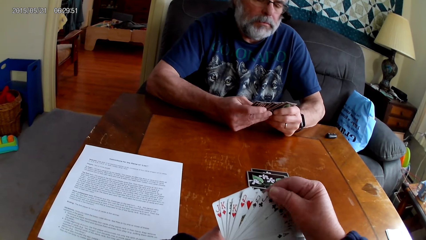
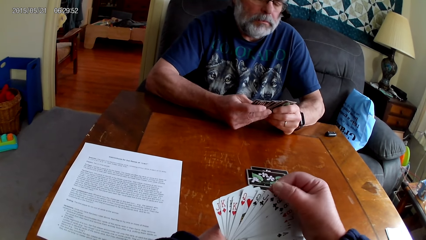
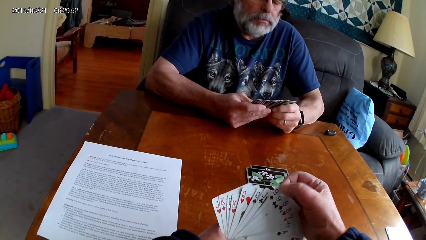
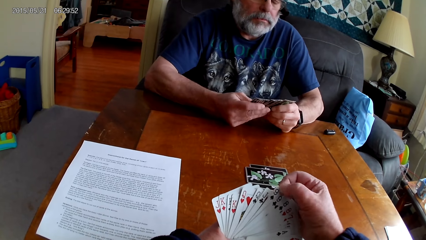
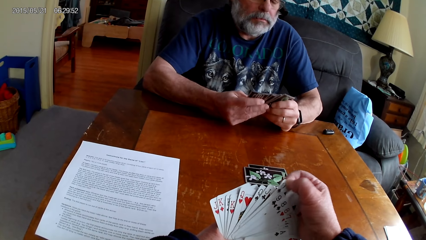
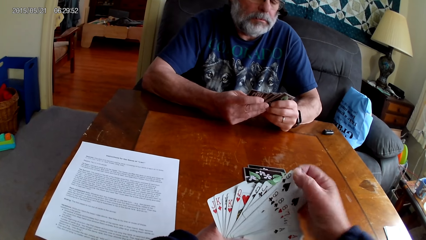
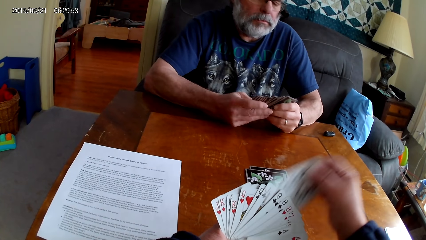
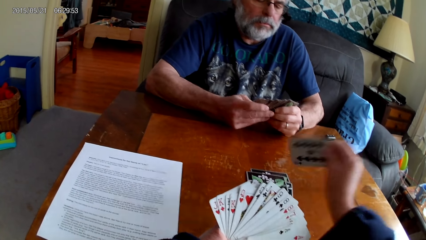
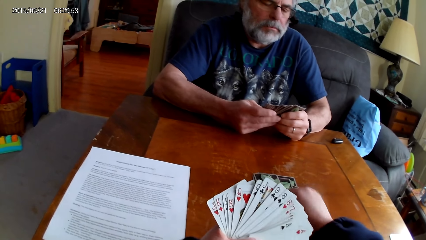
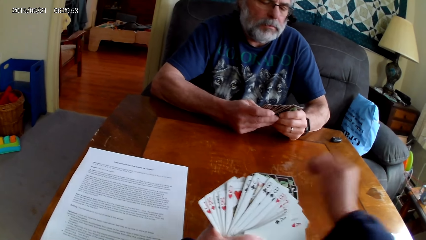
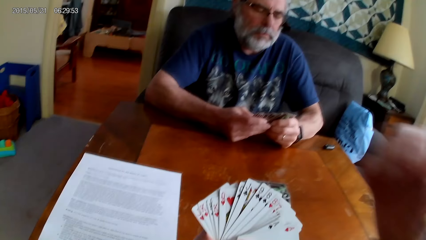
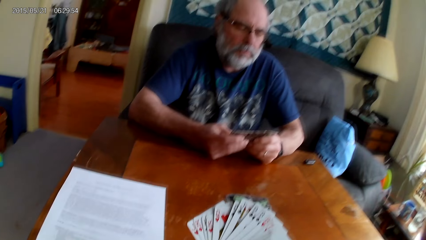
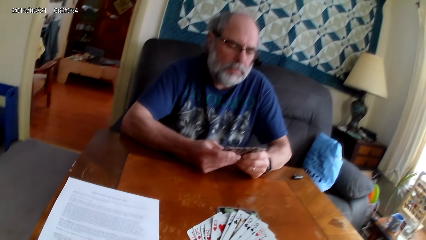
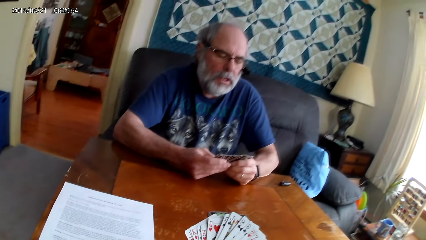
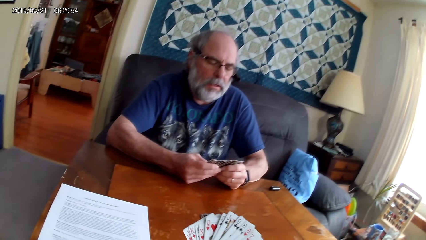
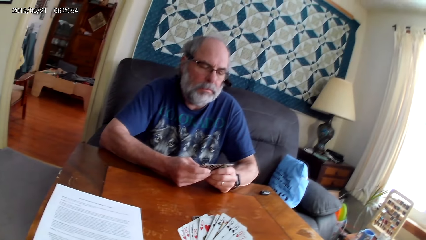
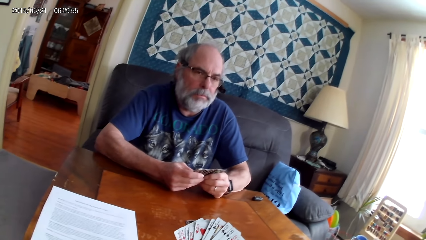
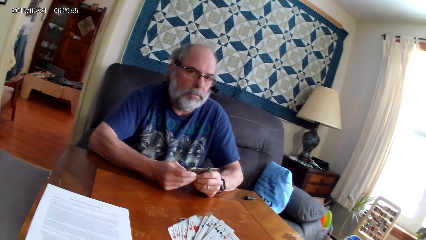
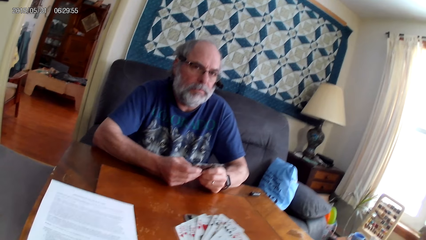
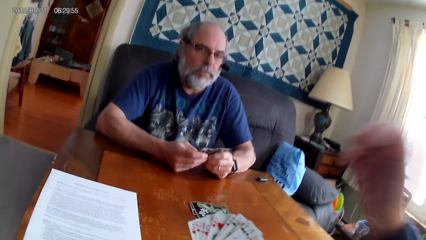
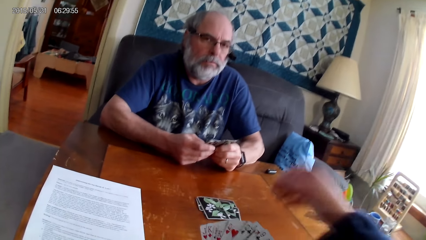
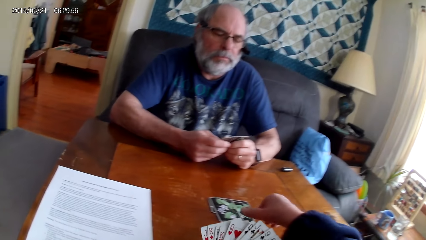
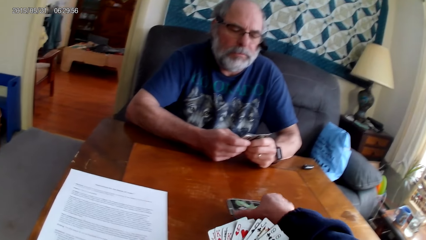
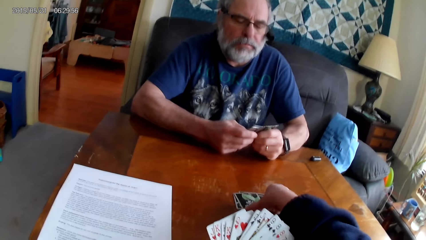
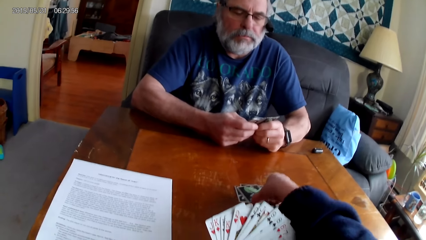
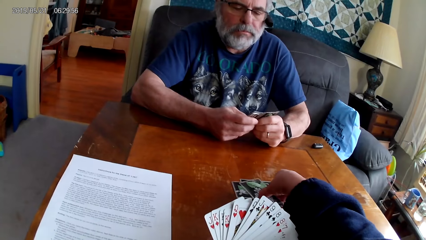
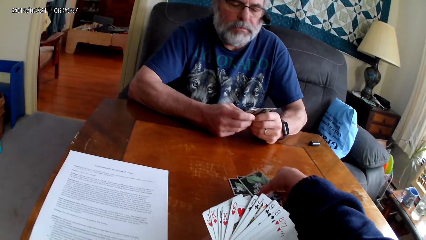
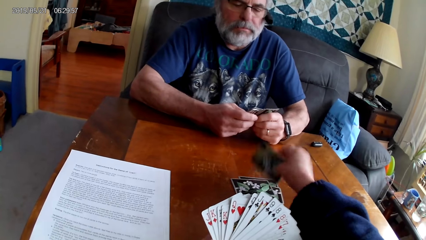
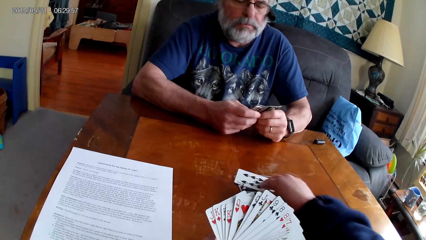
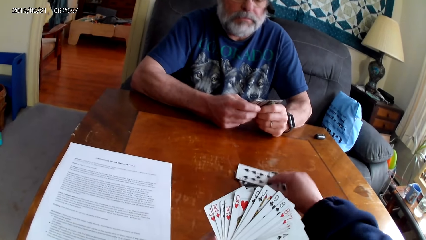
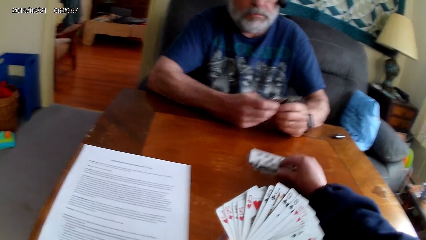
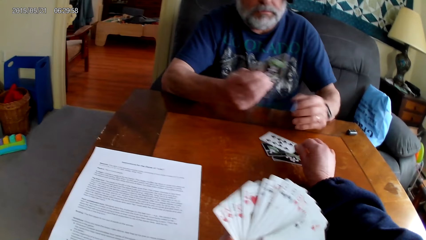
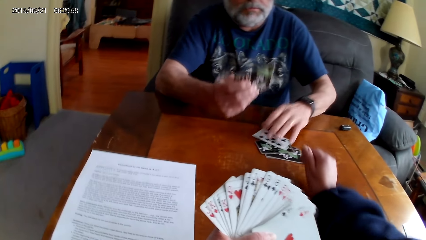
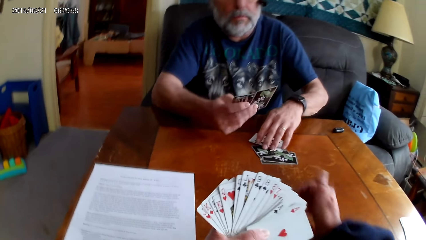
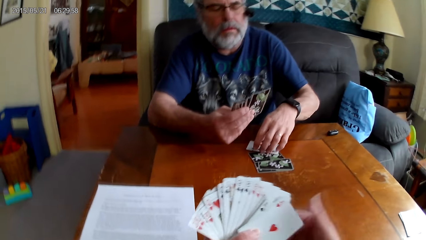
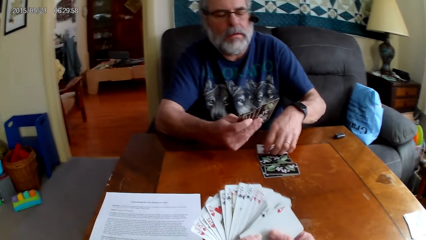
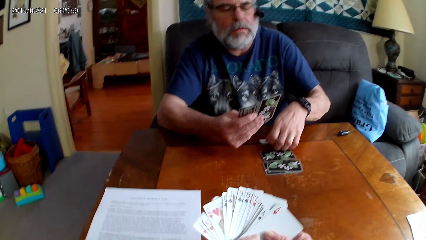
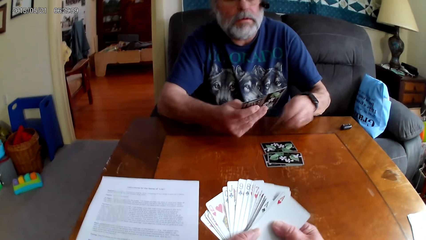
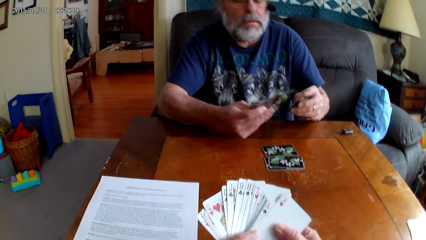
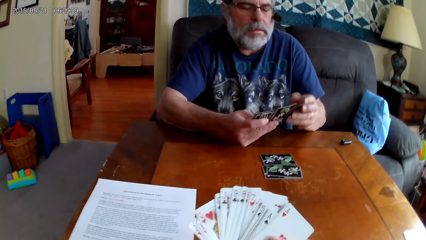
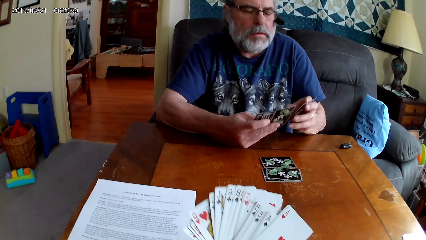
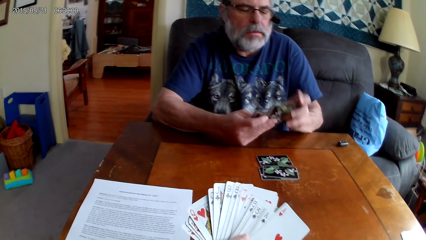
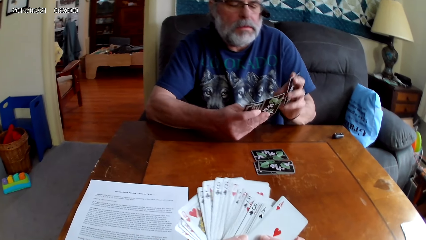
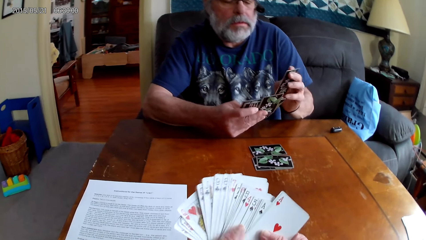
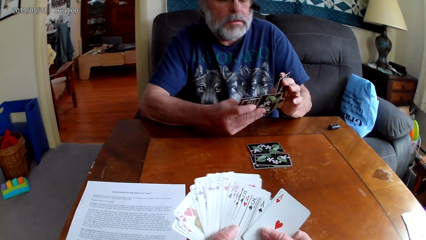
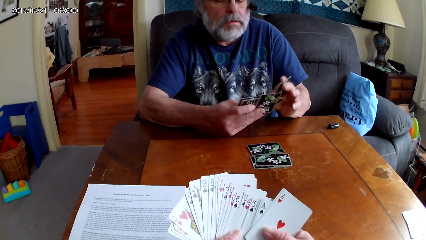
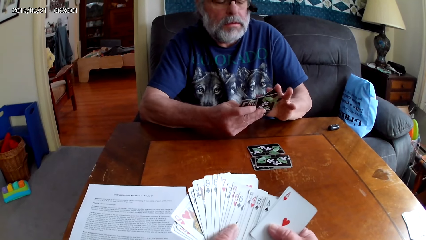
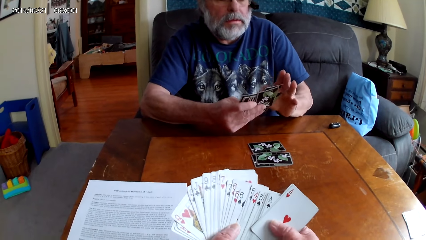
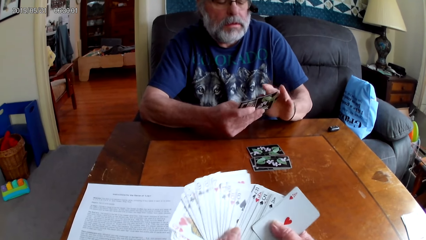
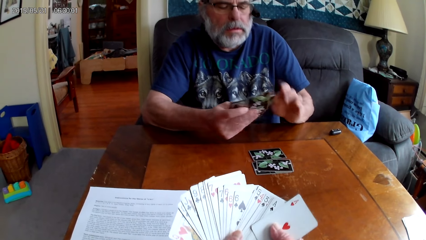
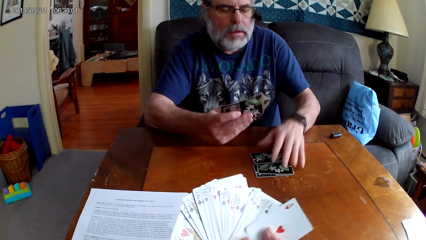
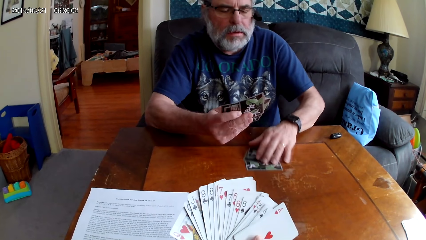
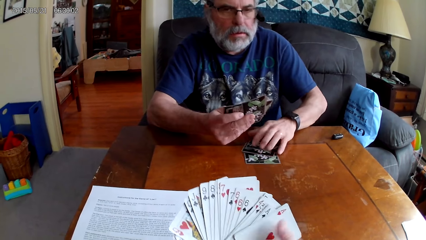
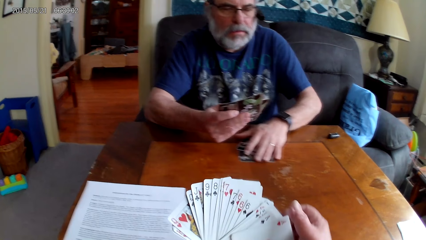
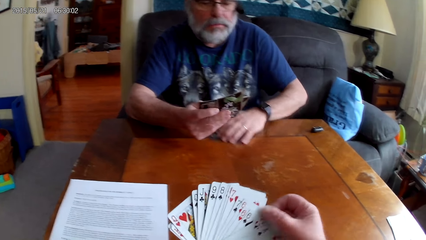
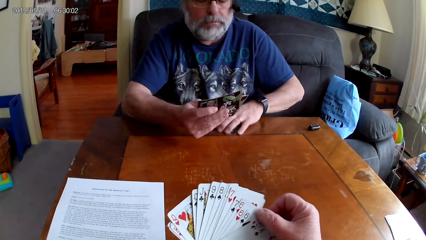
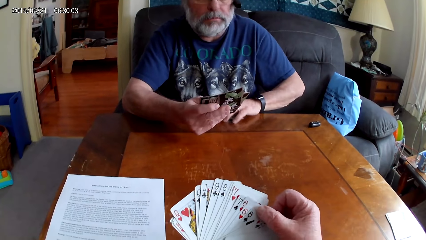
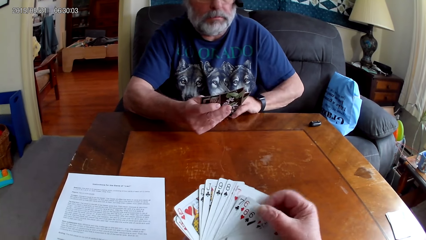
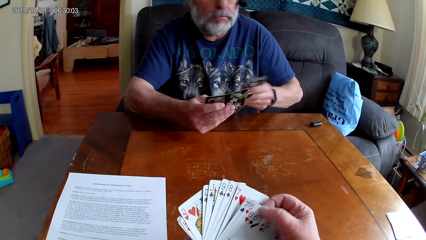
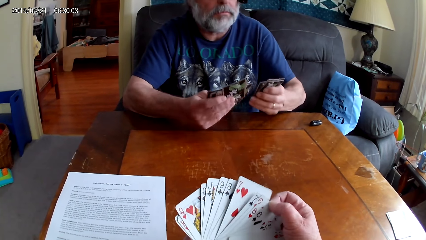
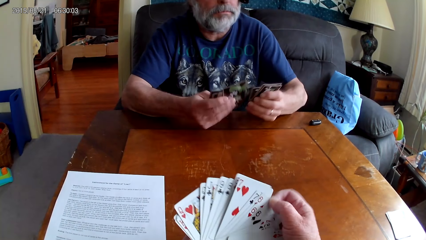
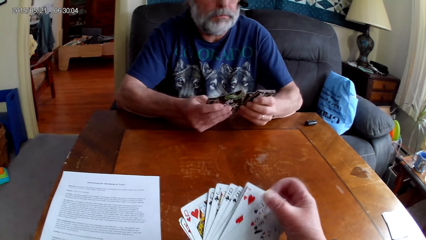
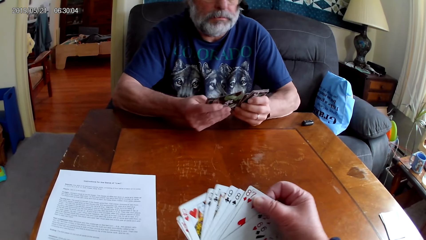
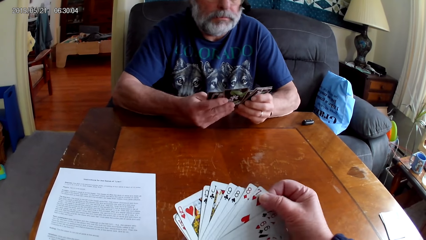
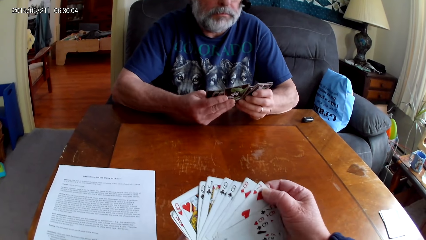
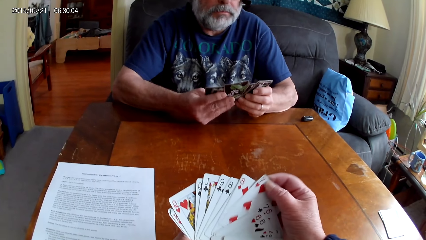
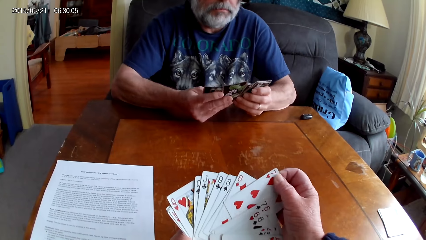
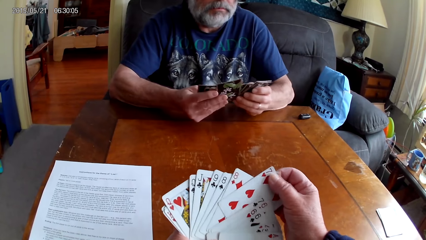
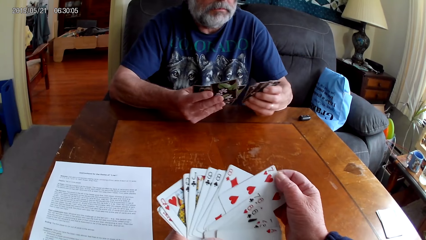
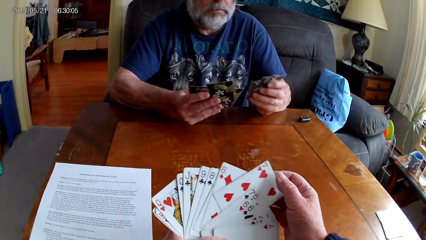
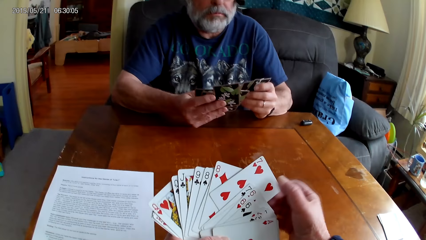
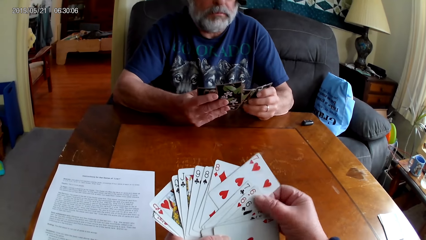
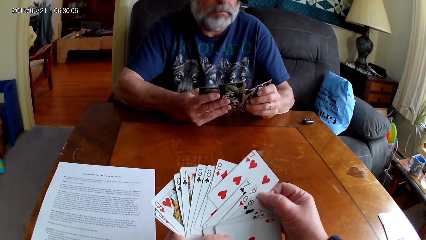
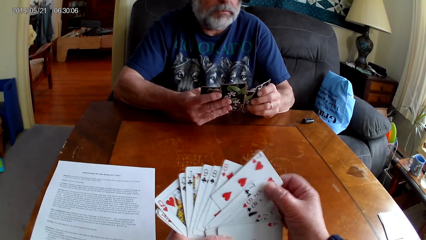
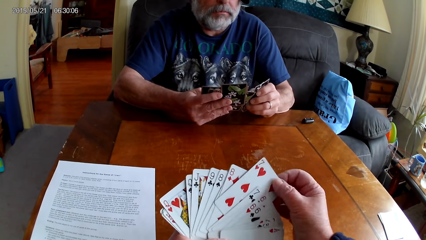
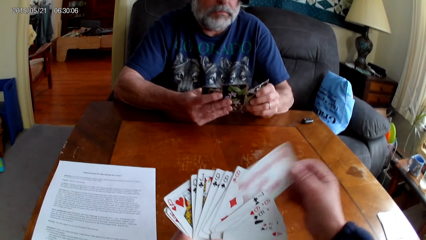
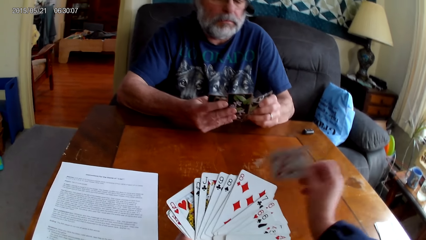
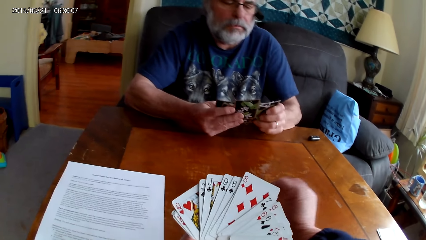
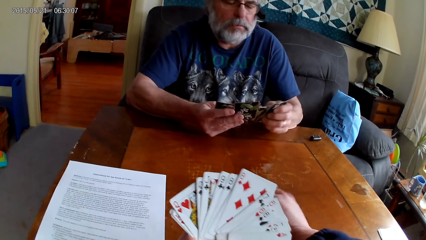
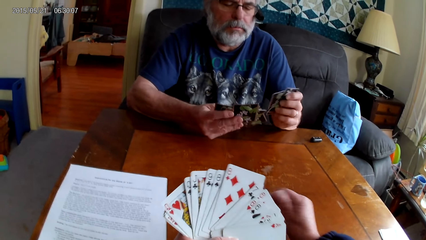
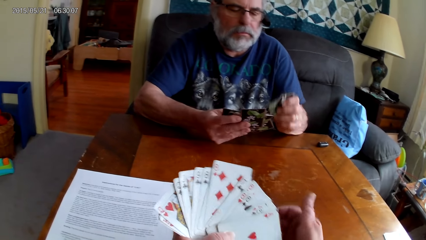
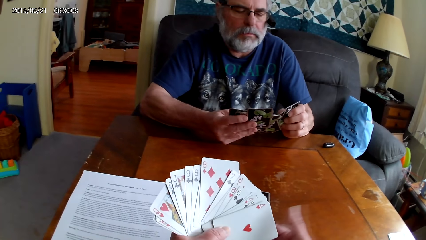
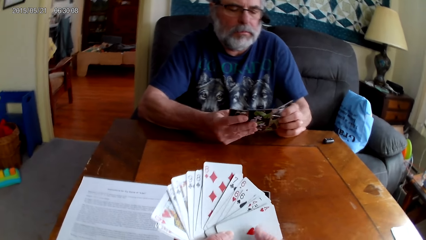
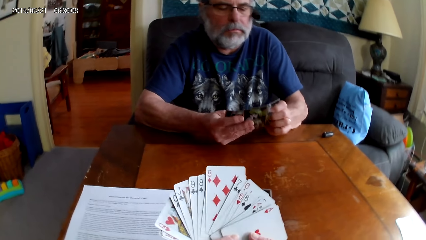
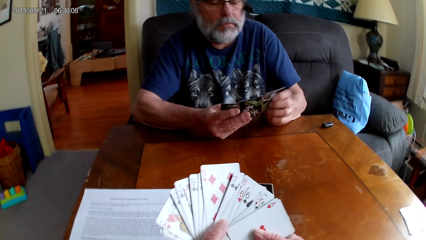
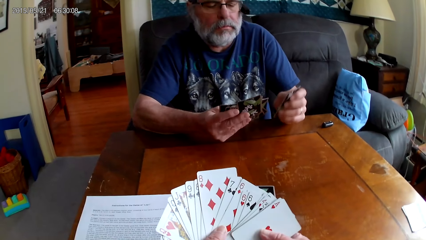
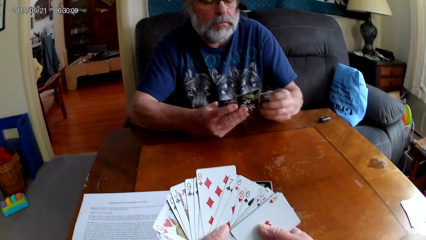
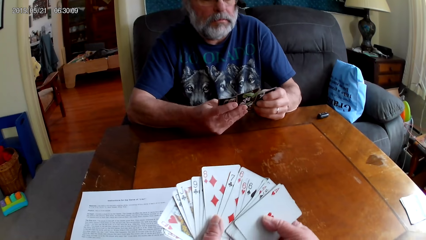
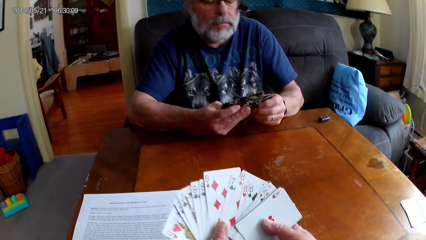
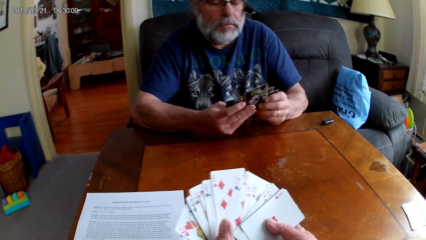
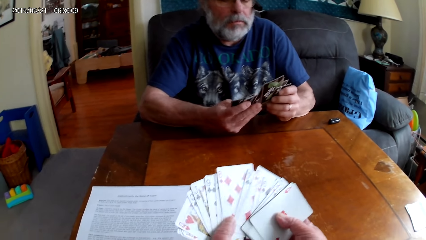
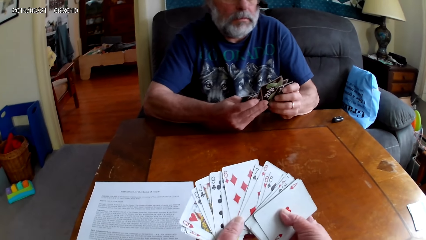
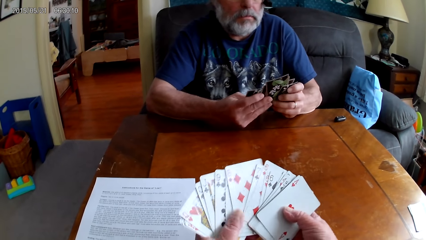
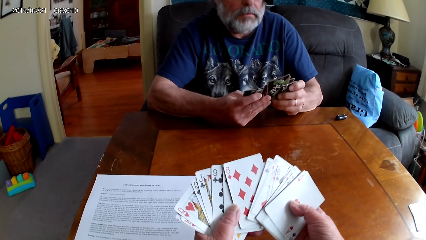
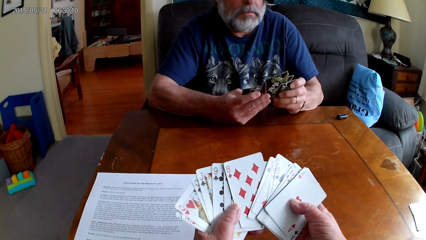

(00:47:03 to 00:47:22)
The camera wearer puts the playing cards on the table. A man holds the playing cards with her hands. The camera wearer holds the playing cards with his hands and slides the cards over to the man. The man picks up the playing cards on the table, moves the playing cards on the table, and picks up the playing cards on the table. The camera wearer holds the playing cards with his hands. The man puts the playing cards on the table. The camera wearer spreads out the cards. The man spreads out the card and holds the playing cards with her hands. The camera wearer holds the playing cards with his hands and puts the playing cards on the table. The man holds the playing cards with her hands. The camera wearer holds the playing cards with his hands.
